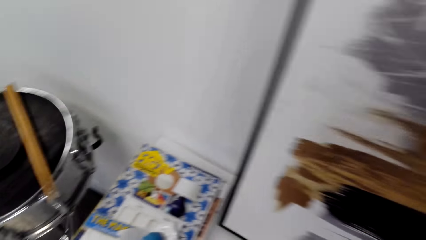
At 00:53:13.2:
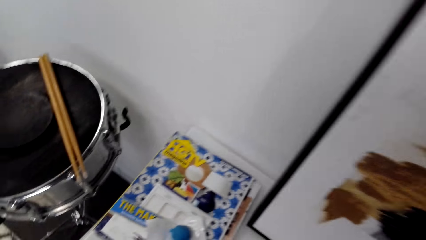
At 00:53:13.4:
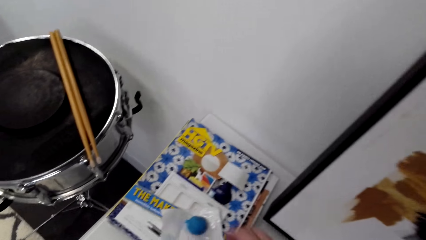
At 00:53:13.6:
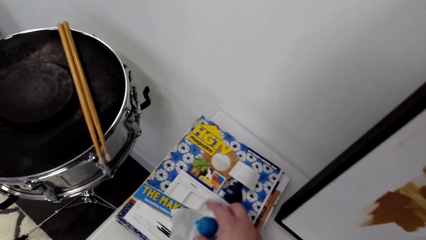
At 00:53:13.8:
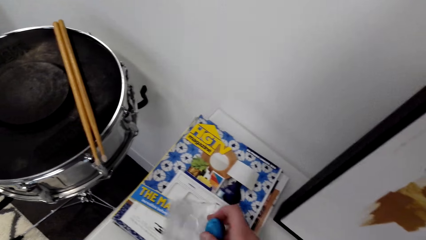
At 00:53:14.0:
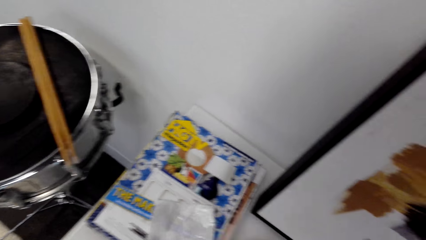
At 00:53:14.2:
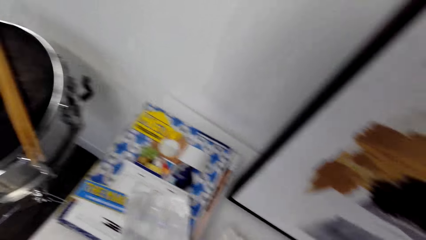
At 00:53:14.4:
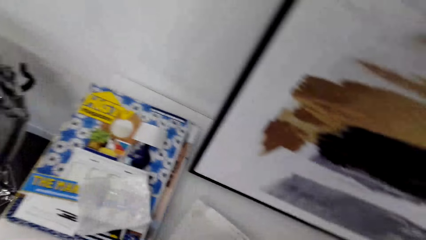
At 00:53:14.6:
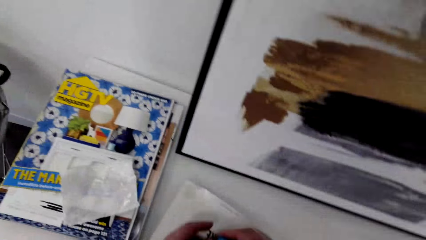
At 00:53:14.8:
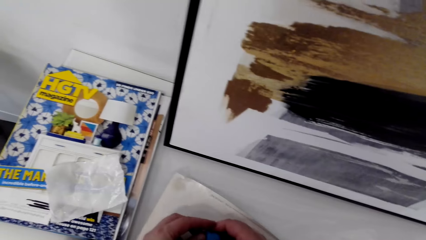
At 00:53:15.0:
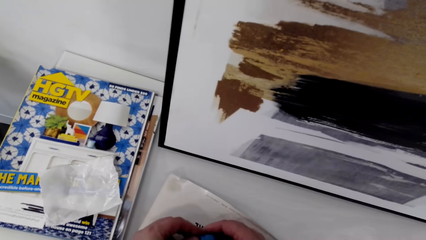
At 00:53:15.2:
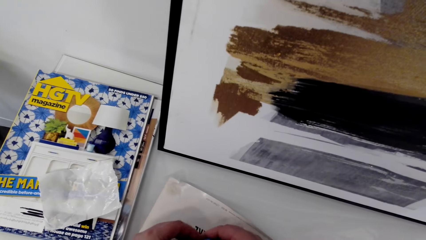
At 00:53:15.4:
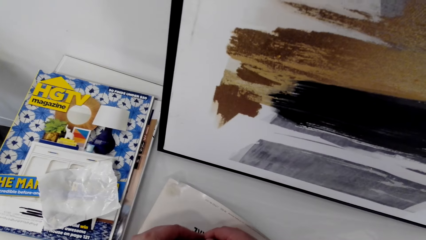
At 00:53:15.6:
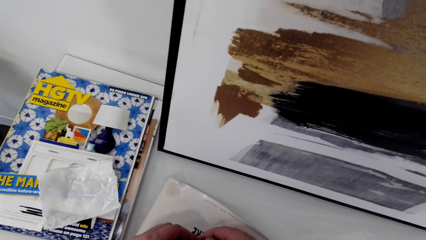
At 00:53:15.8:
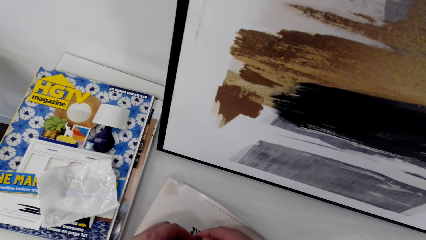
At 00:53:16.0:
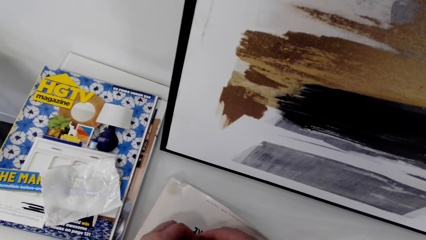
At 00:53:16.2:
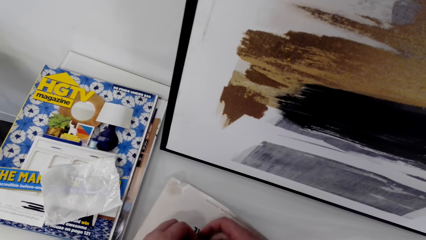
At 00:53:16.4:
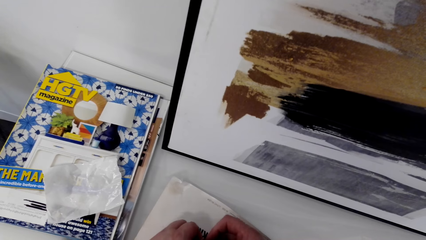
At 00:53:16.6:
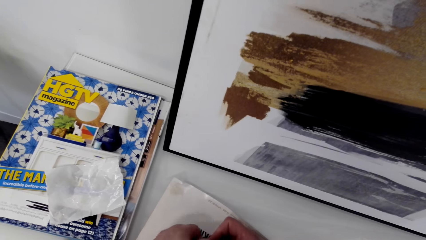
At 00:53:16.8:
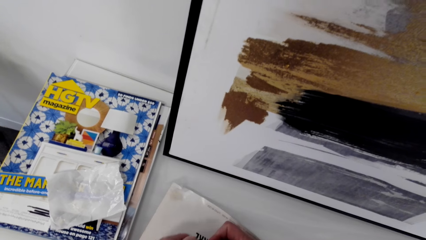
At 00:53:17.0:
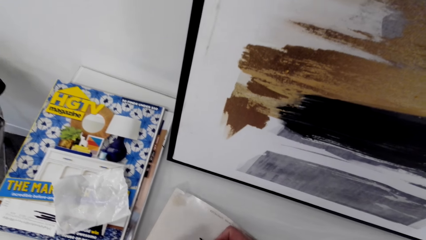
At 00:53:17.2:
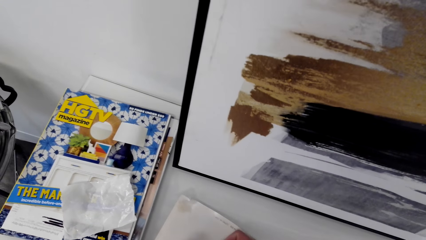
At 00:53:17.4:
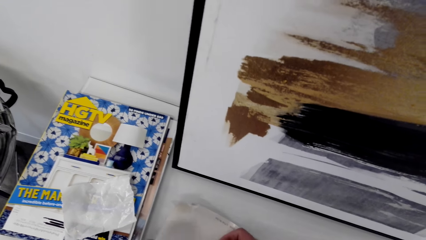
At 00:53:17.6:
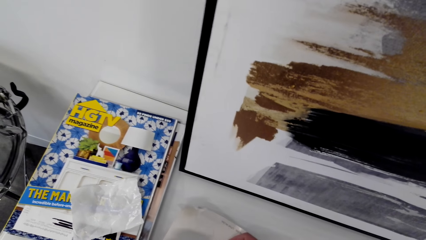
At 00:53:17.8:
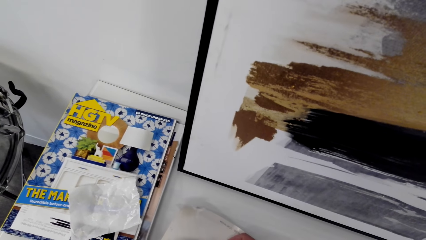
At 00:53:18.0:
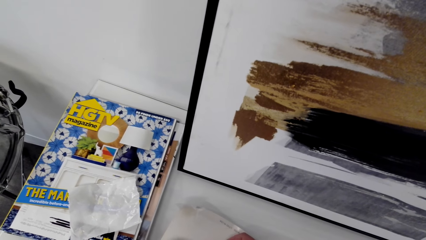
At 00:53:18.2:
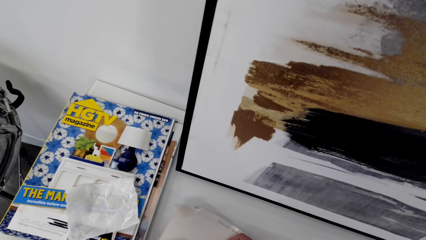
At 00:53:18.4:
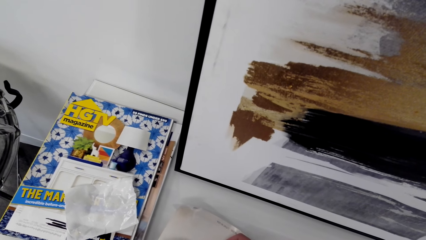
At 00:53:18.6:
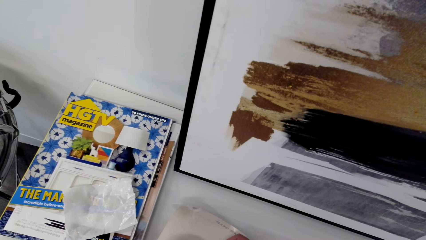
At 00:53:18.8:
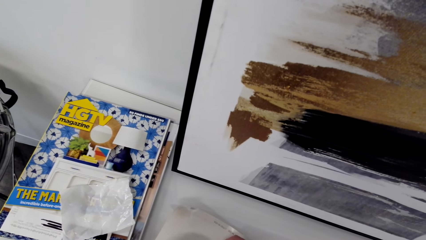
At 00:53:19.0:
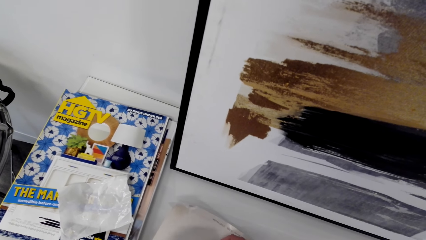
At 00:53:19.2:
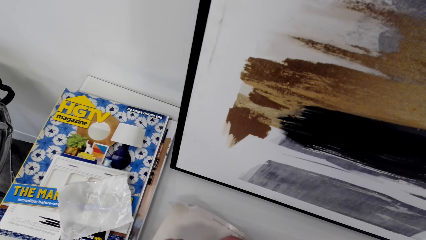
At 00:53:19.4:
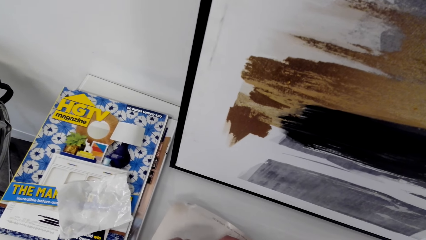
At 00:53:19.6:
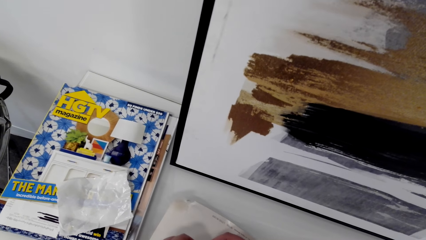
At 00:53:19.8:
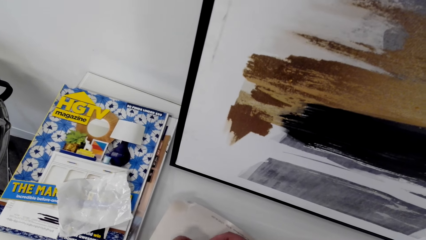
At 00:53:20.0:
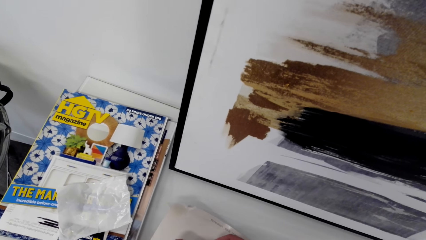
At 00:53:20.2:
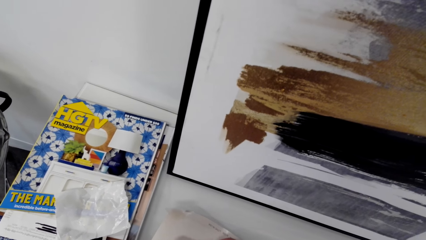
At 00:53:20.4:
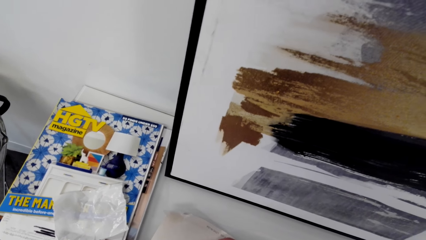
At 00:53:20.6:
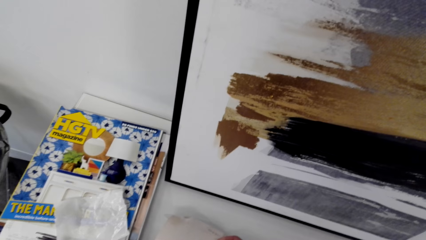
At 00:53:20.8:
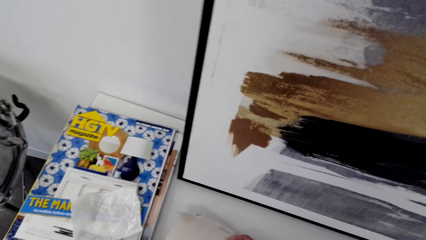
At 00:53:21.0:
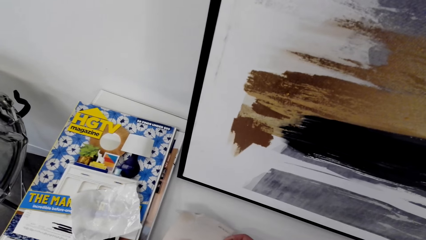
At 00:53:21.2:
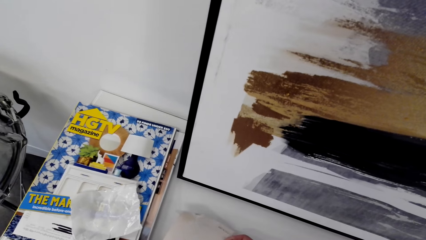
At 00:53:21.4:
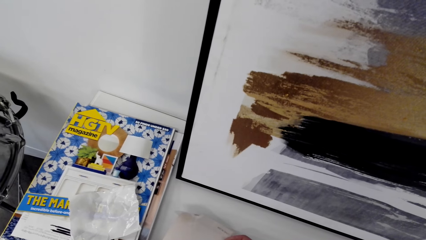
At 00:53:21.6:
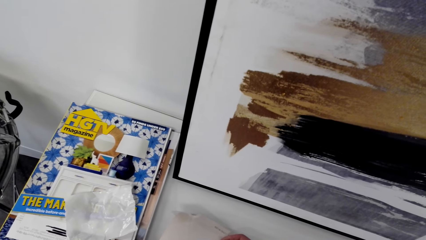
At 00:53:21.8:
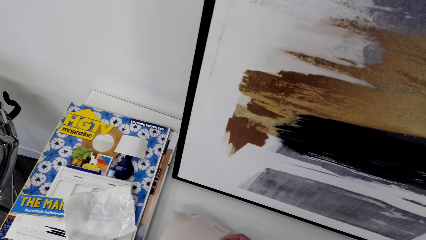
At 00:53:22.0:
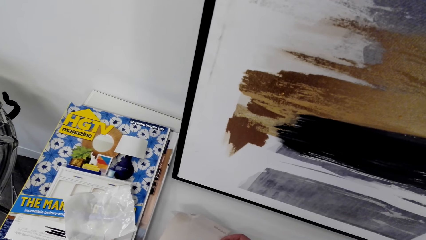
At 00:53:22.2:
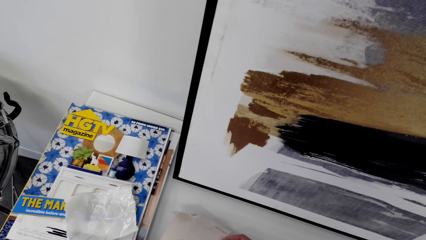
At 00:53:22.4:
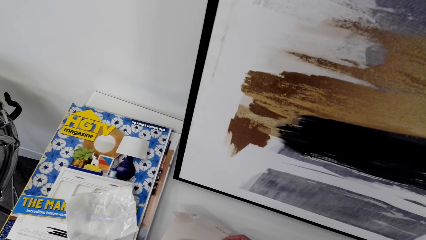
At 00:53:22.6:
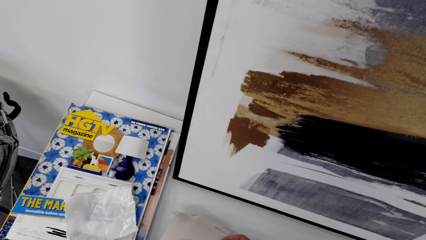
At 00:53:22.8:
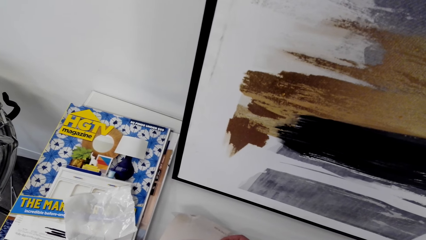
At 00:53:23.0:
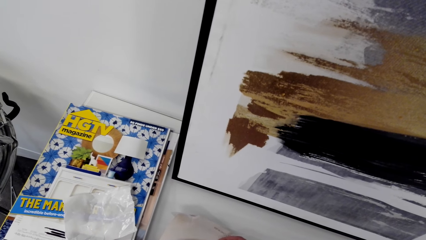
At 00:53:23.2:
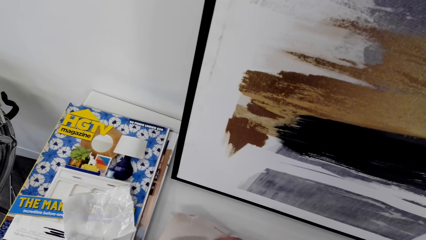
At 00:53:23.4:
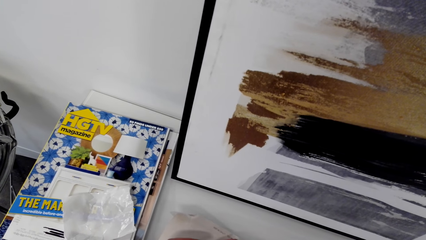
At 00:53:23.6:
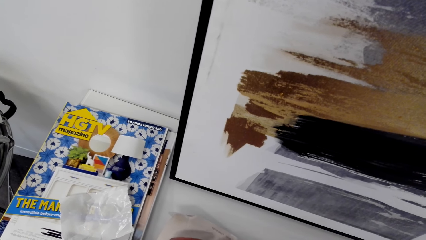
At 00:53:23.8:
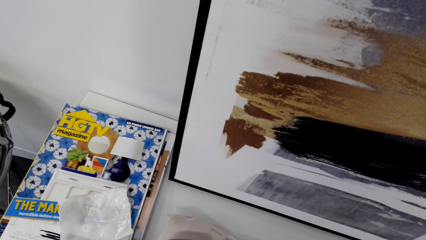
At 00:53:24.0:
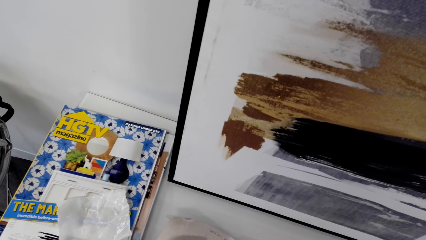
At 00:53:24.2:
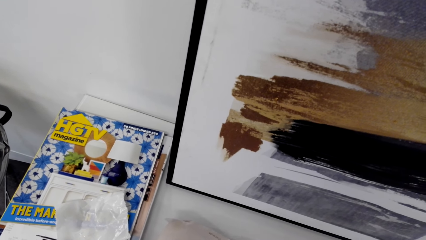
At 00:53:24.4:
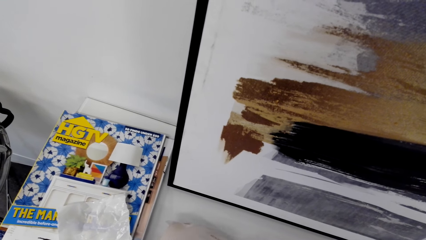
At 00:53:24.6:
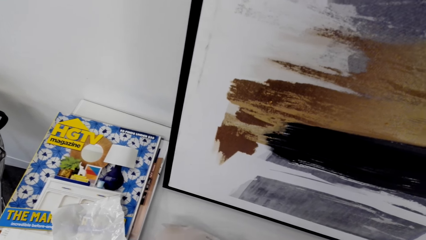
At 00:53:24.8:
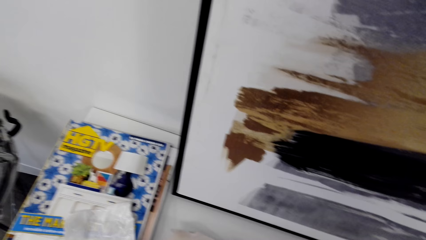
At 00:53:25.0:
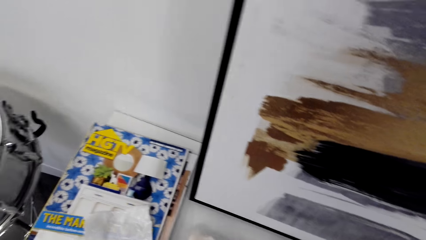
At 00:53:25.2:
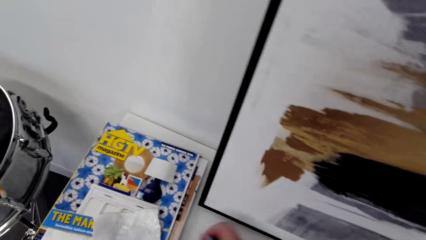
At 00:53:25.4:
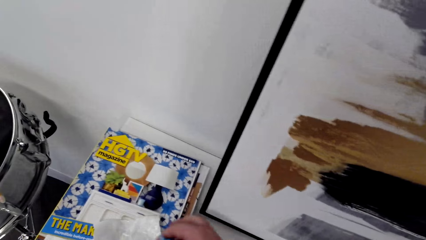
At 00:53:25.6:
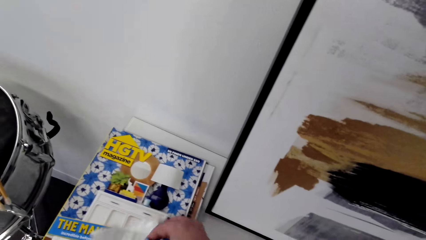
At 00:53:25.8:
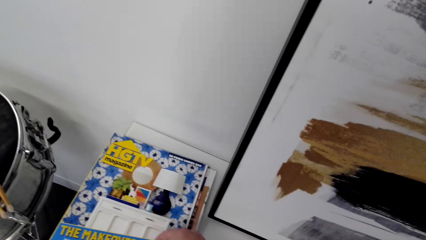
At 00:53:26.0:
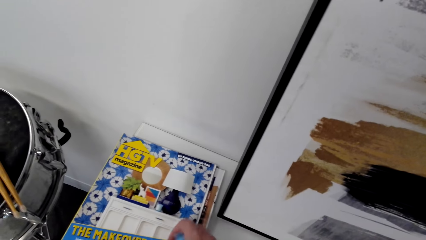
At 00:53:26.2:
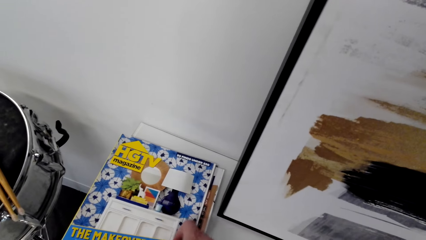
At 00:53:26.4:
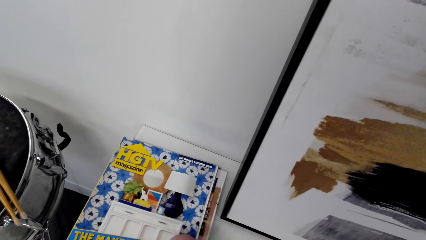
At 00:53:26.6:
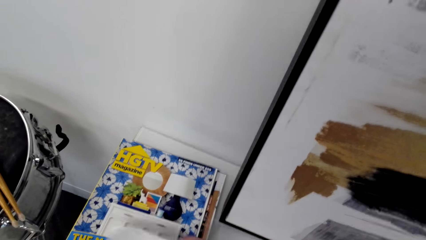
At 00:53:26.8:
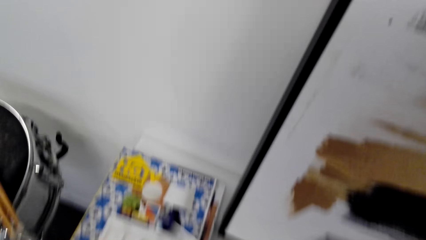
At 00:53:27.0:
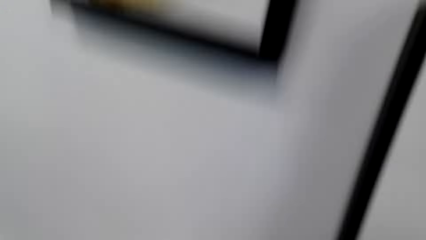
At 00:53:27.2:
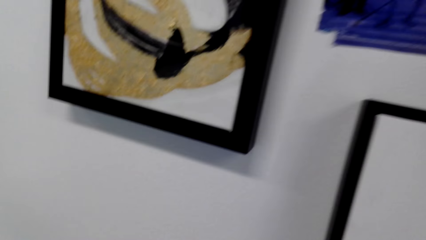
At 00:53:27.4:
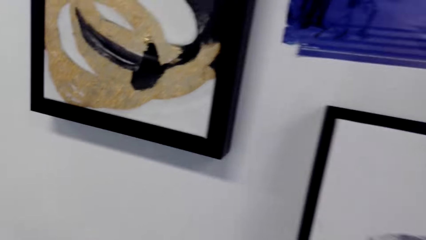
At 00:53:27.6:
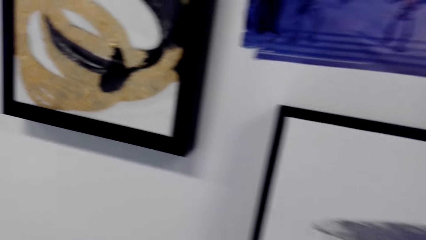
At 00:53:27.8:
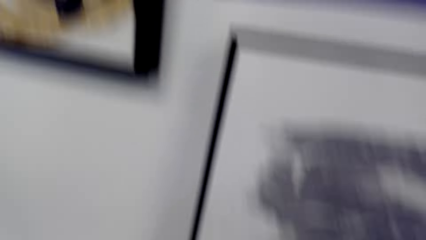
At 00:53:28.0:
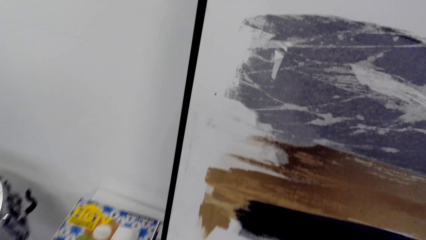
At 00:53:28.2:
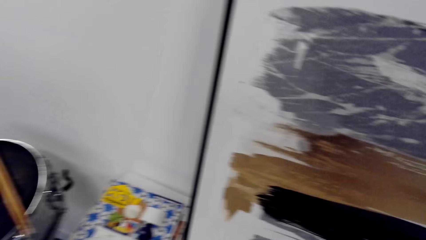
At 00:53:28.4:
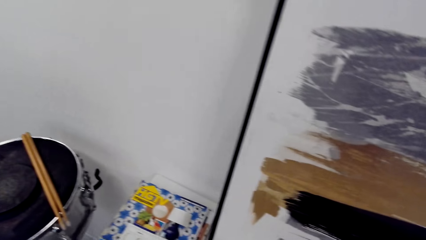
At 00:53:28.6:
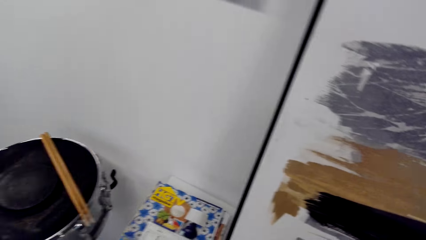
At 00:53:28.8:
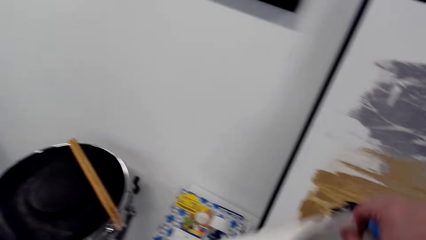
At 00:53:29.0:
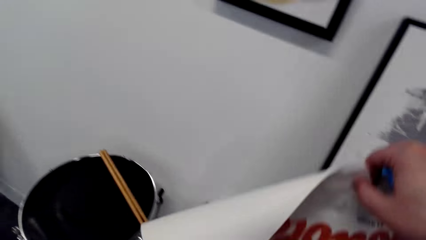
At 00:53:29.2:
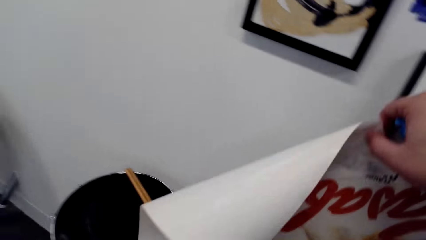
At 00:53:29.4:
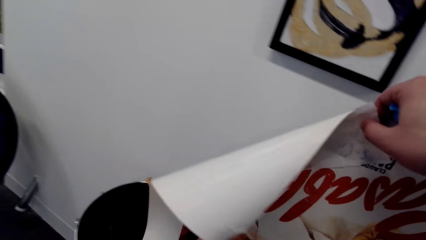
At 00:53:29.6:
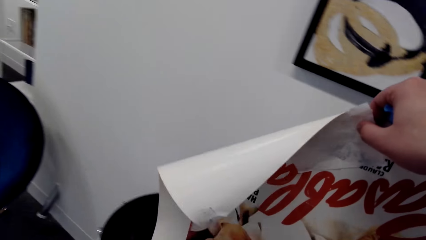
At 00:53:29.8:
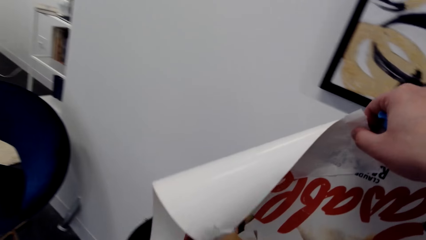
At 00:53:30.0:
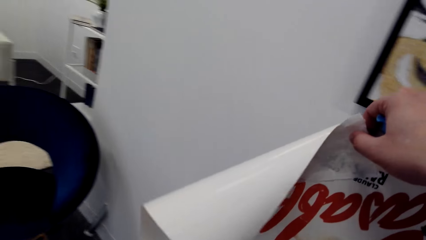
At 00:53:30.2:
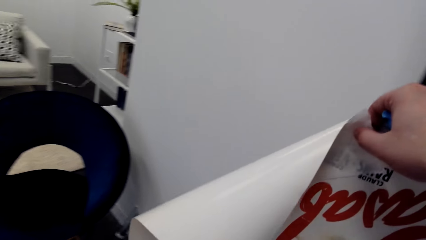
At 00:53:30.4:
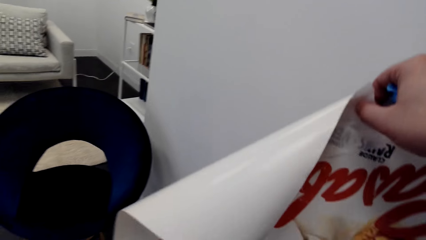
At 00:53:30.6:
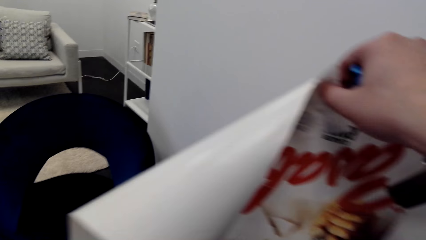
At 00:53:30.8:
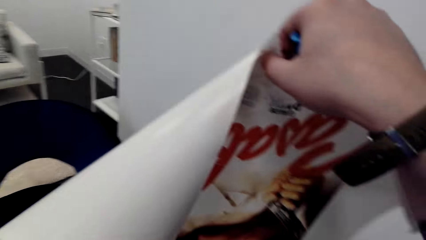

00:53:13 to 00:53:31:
The camera wearer picks up sellotape. They look around. They stand in the house. They pick up the portrait.
